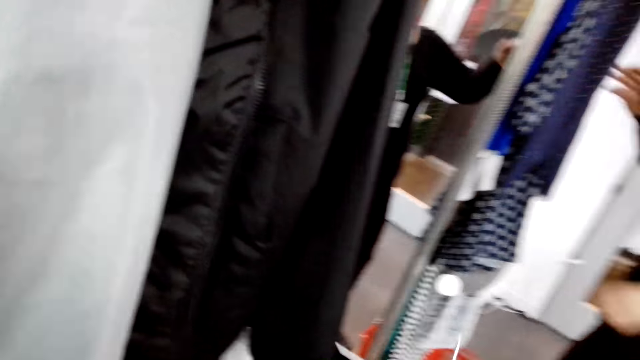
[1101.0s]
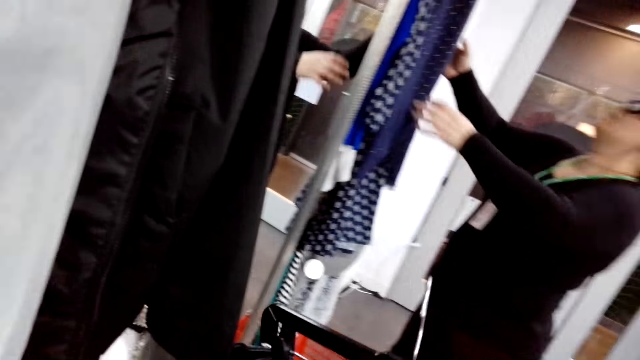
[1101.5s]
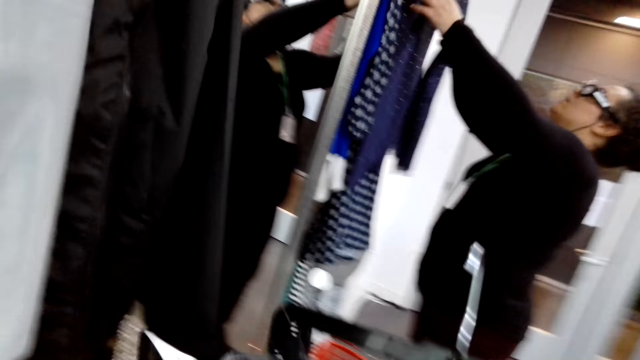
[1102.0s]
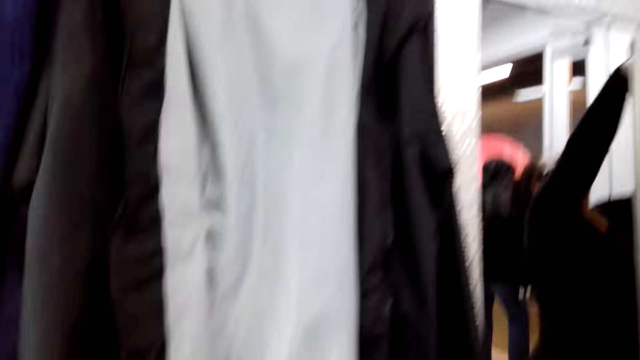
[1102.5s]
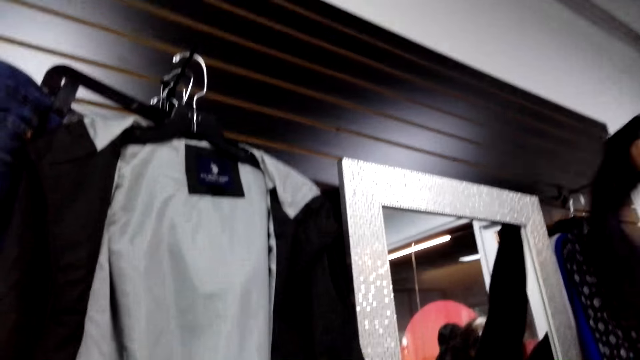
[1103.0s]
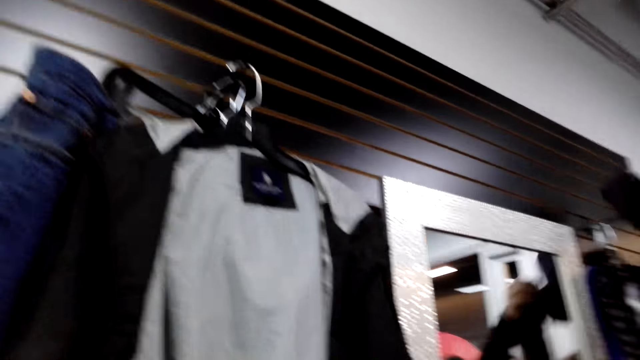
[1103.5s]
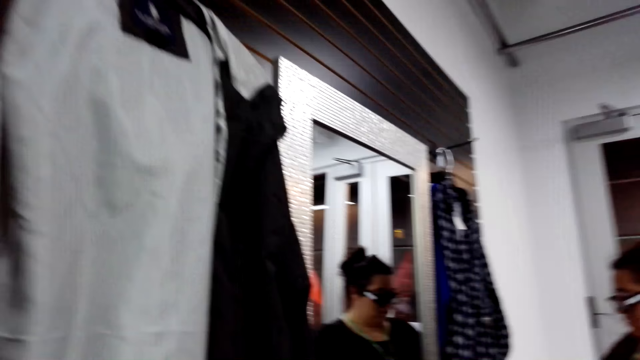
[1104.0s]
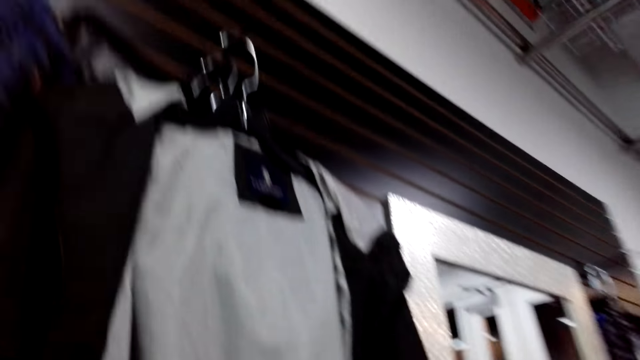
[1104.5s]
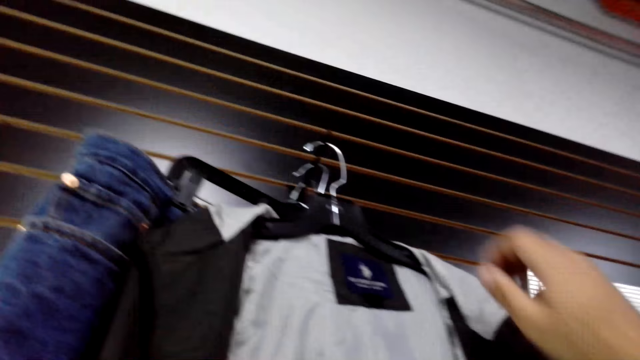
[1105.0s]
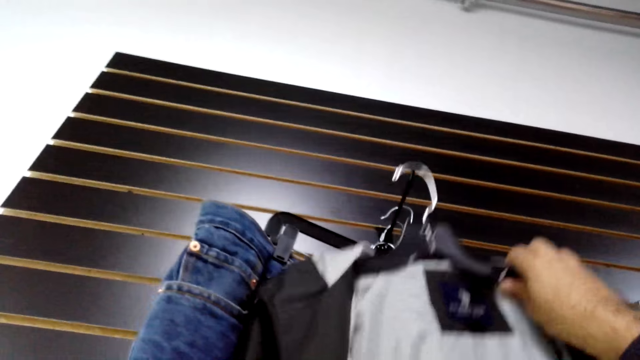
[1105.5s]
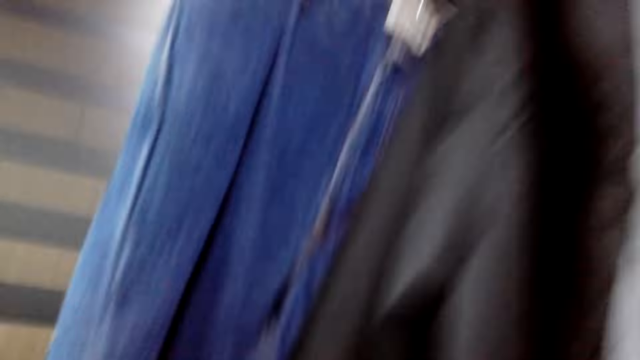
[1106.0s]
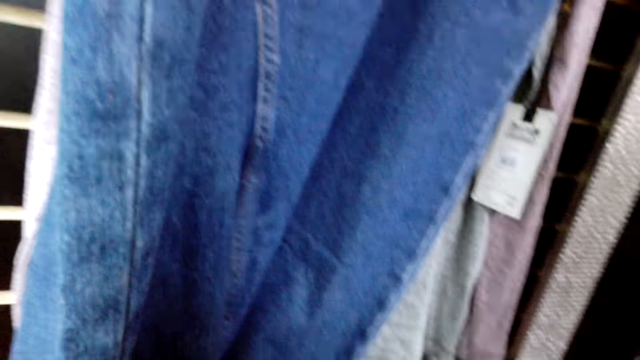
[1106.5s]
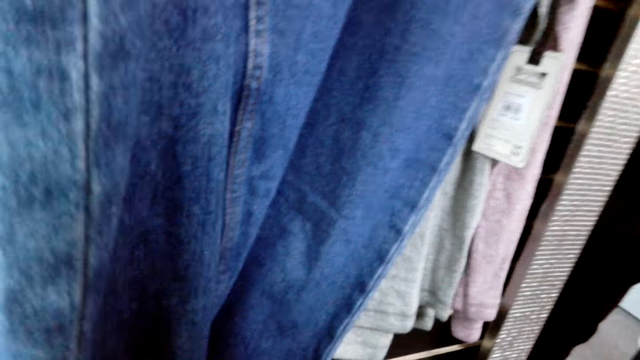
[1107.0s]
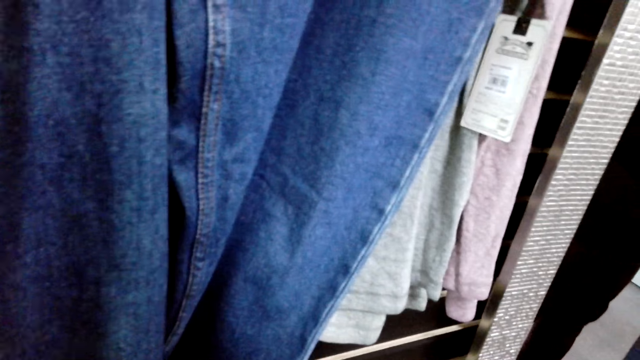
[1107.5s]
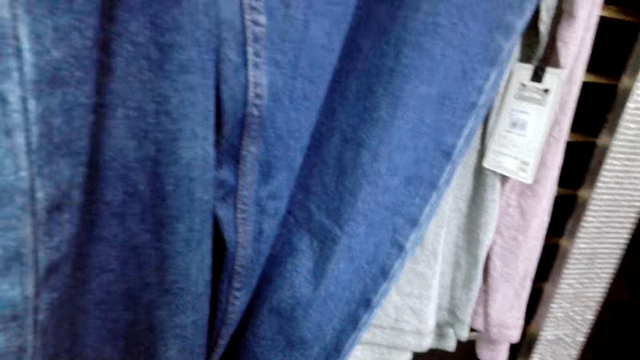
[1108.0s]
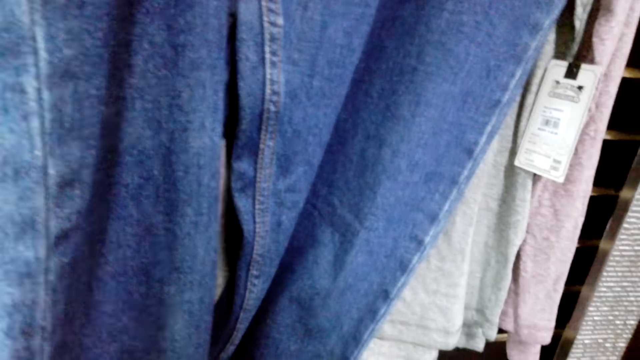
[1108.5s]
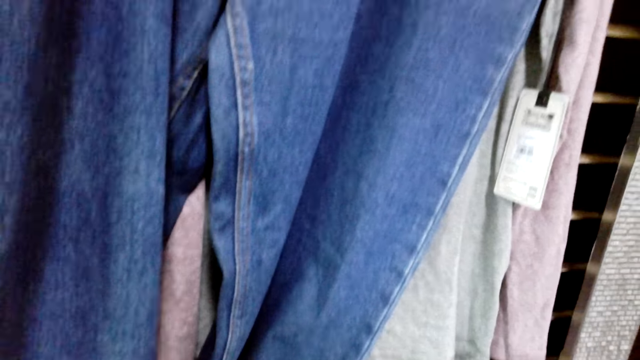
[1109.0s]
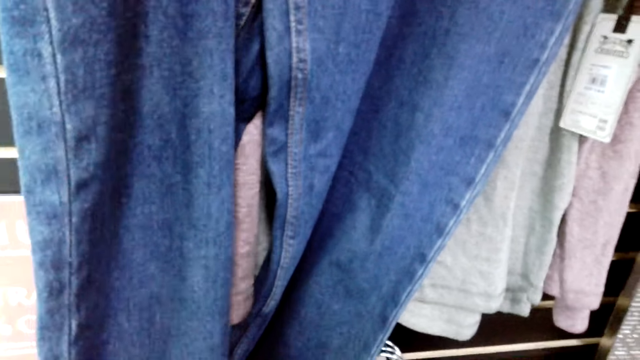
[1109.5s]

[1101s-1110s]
A lady unhangs a cloth. The camera wearer looks at the lady. The lady holds a scarf. The camera wearer unhangs a jacket.

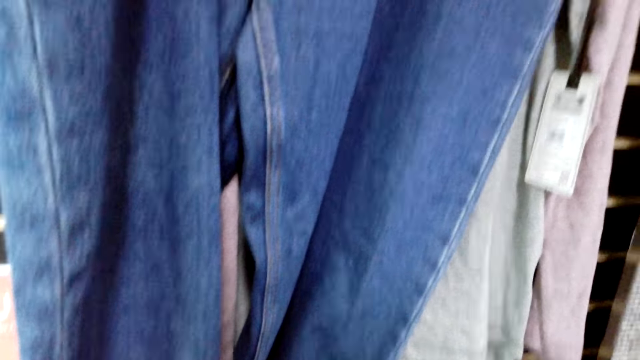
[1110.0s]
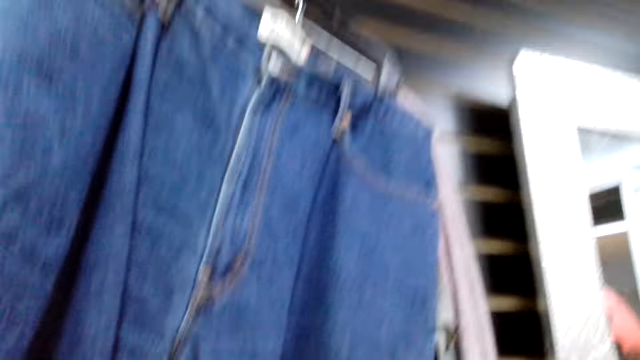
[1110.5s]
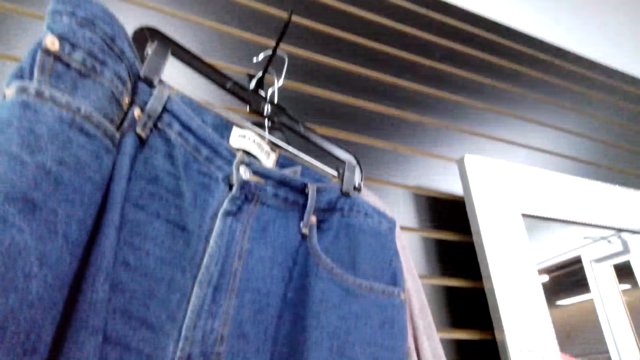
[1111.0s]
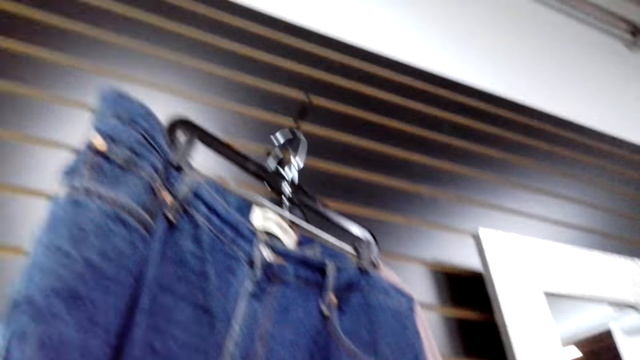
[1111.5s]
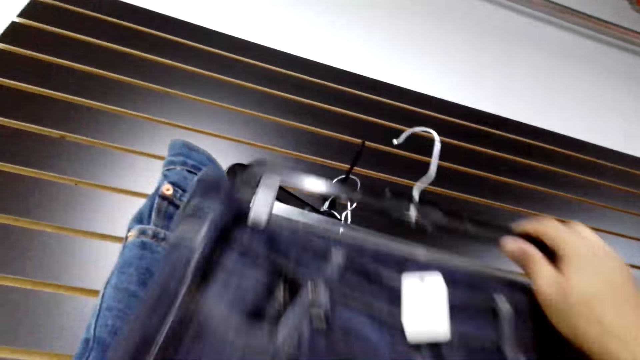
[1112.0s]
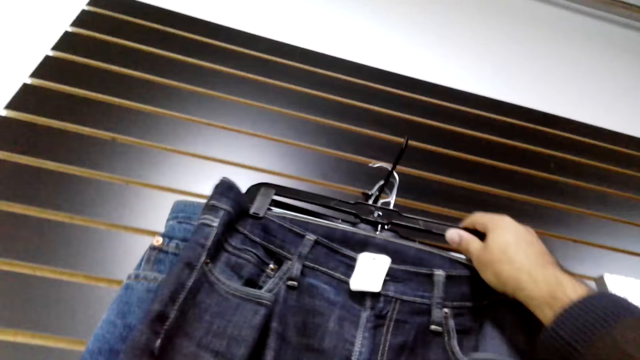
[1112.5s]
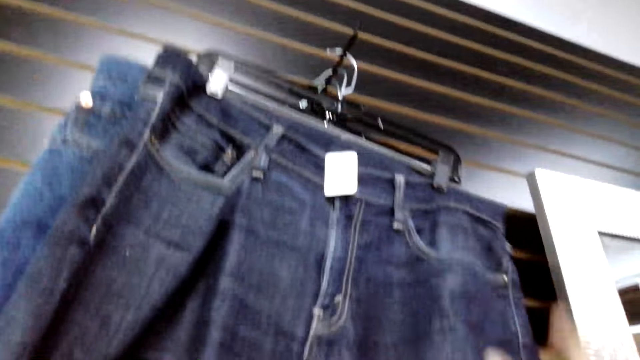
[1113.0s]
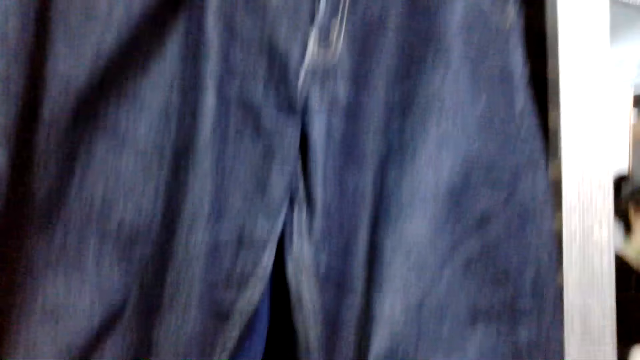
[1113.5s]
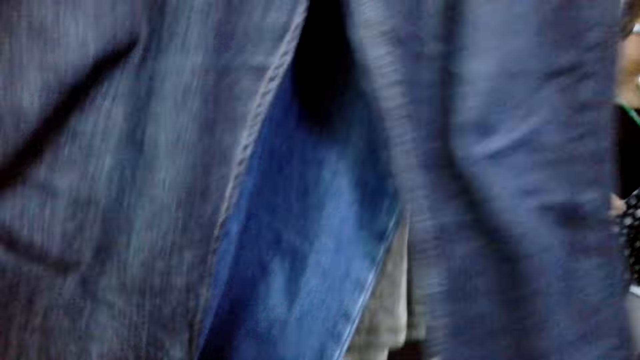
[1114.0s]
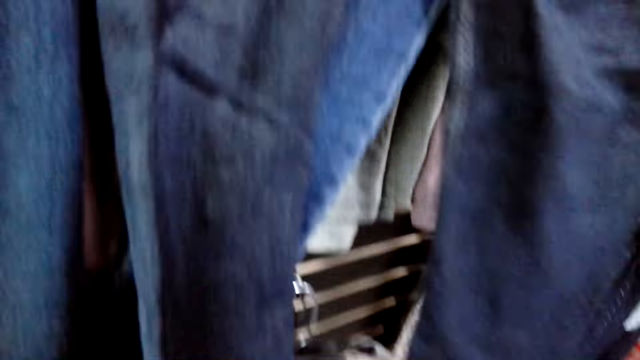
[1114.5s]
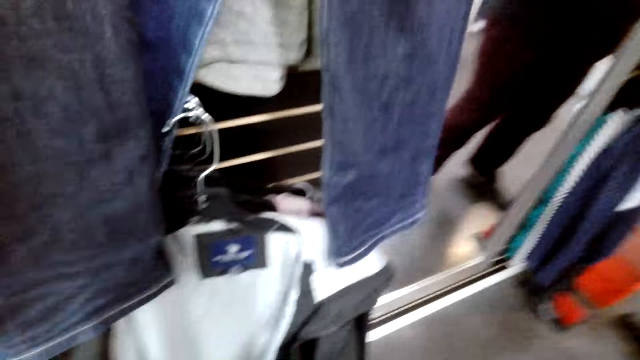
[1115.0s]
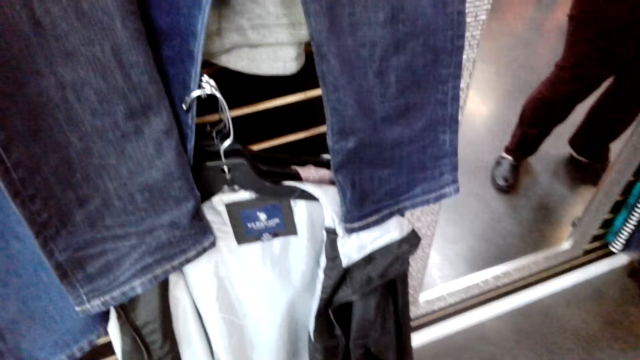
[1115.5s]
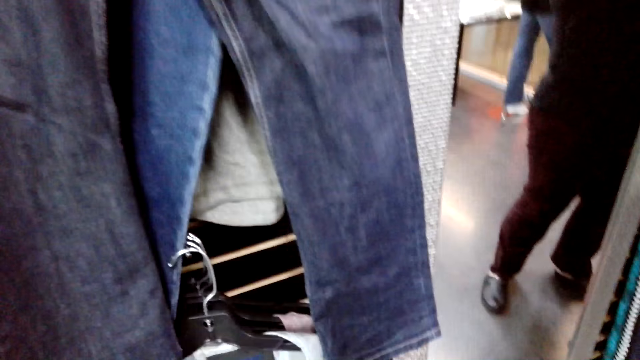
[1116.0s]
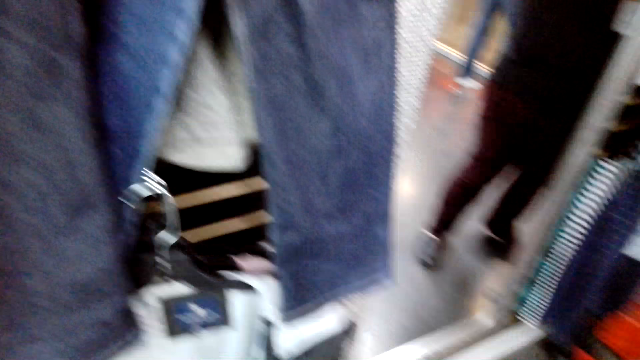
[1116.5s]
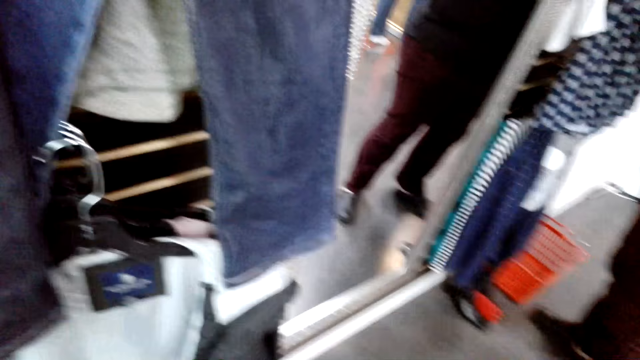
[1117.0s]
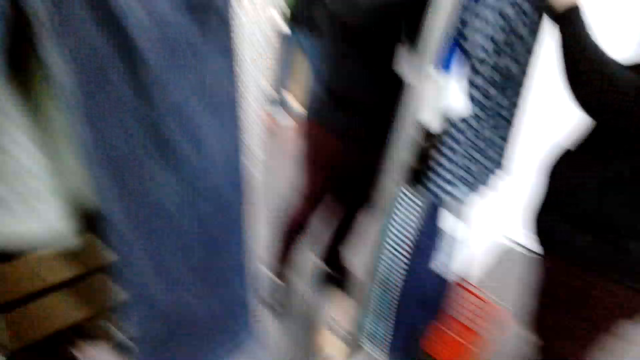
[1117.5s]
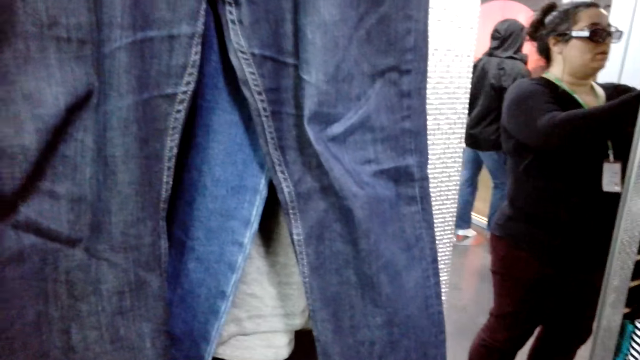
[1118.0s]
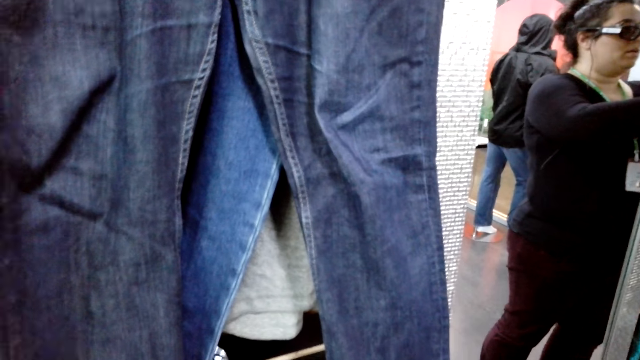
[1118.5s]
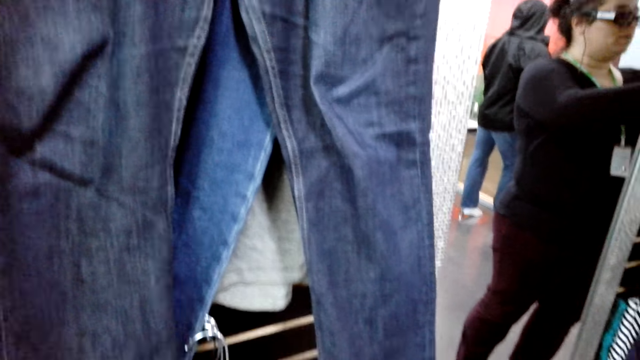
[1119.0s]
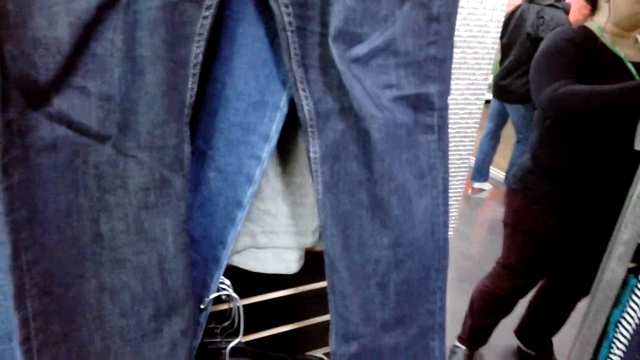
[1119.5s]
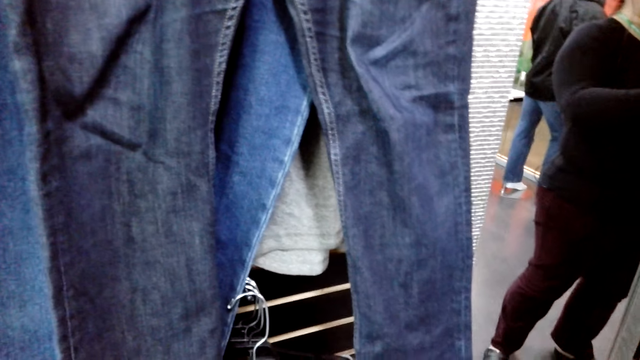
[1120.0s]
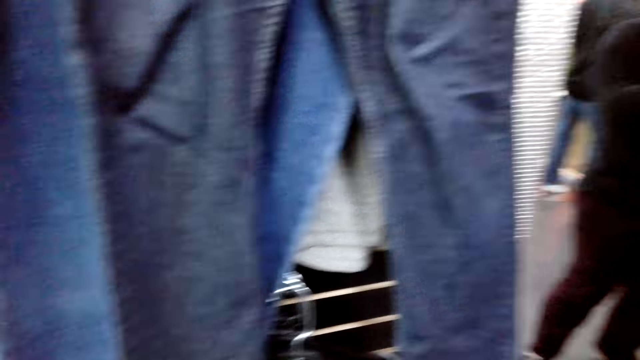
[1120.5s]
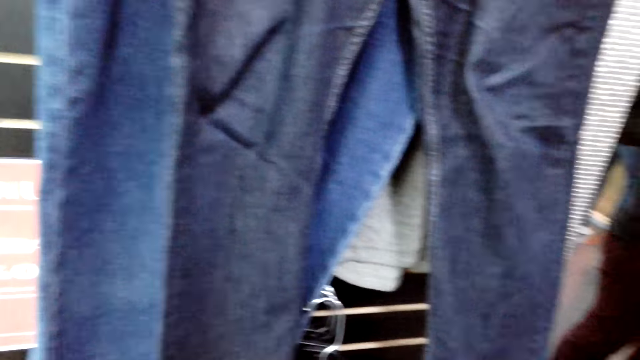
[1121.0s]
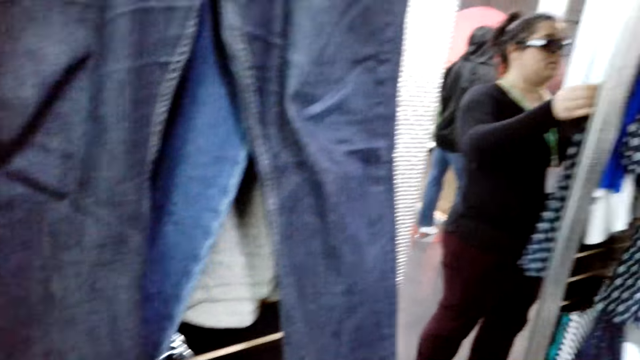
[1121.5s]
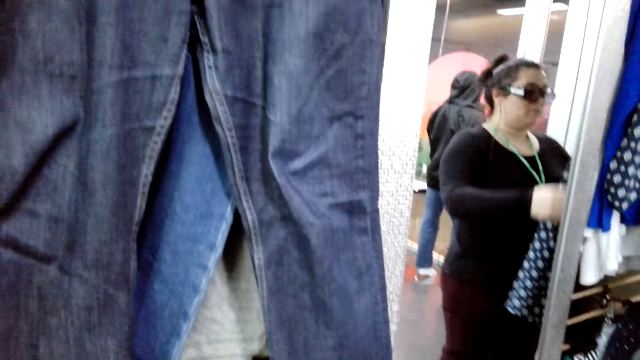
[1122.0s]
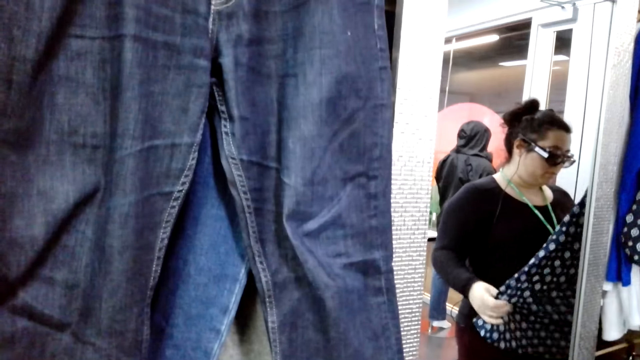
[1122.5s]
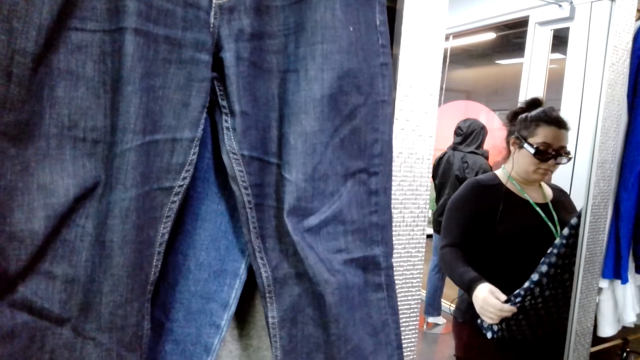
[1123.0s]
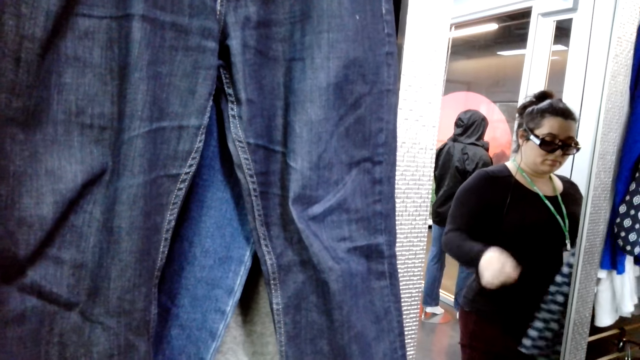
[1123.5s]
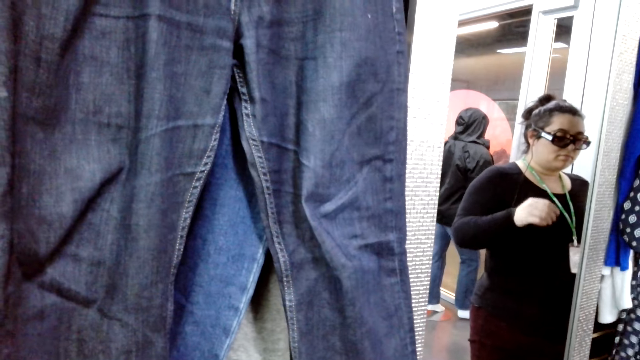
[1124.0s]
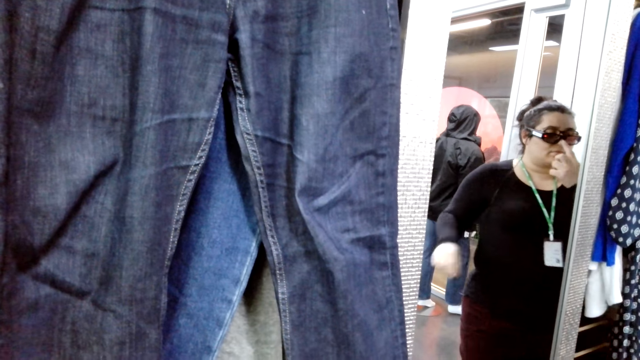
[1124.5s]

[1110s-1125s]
The camera wearer hangs a jean trouser on the rack. They look at the clothes. They look around the room. A lady looks at a dress, moves the dress, and fixes her glasses.
